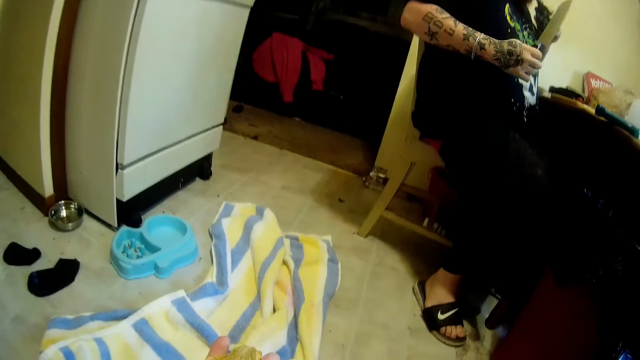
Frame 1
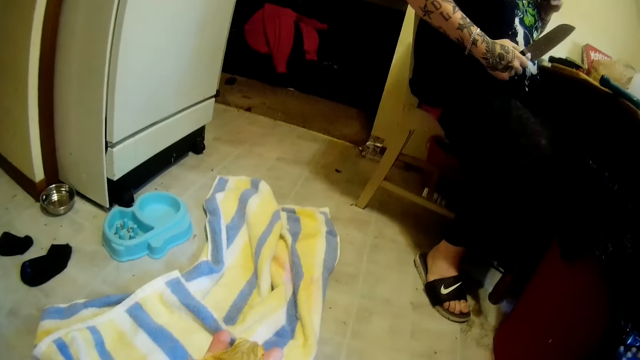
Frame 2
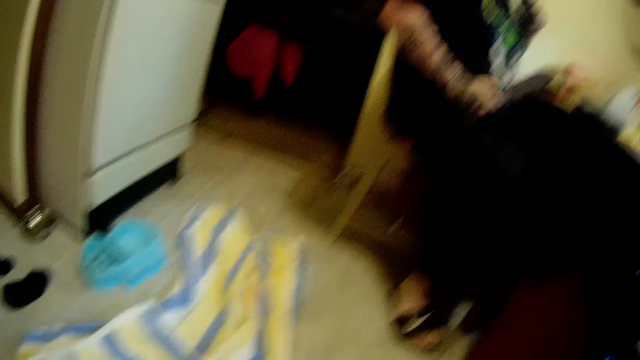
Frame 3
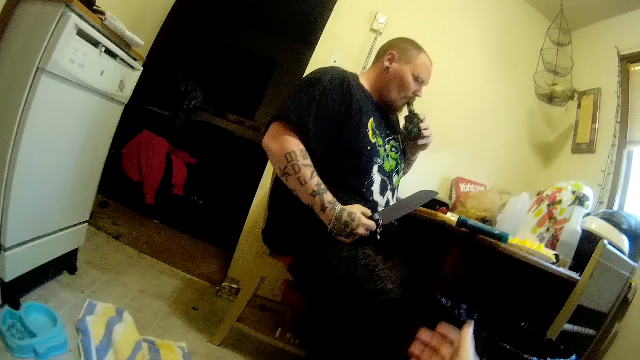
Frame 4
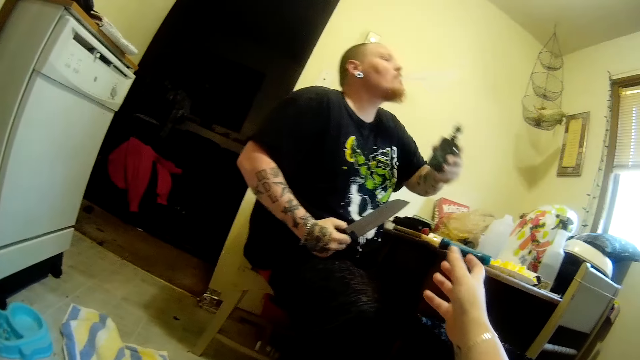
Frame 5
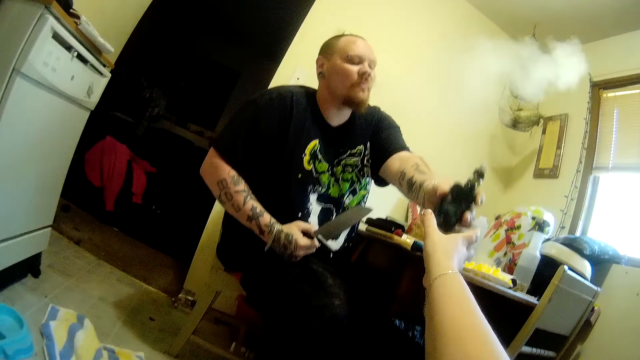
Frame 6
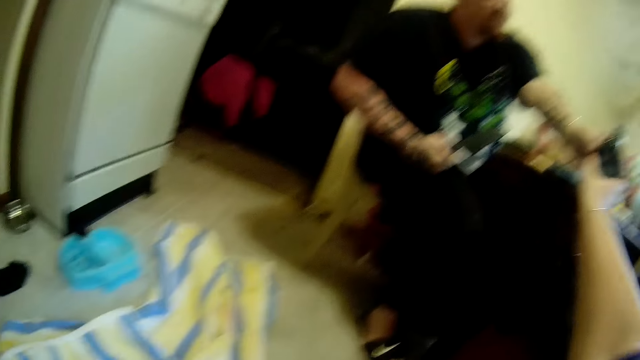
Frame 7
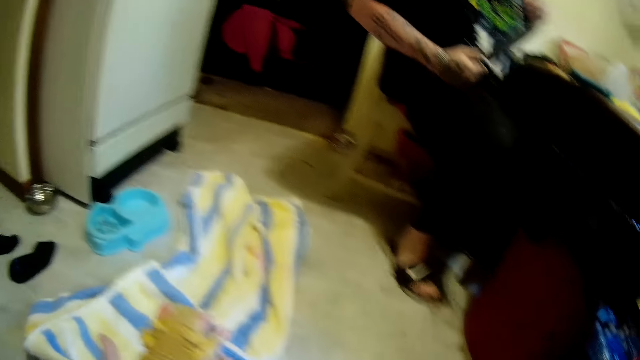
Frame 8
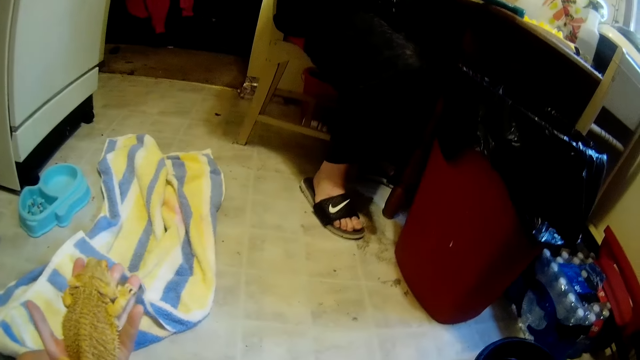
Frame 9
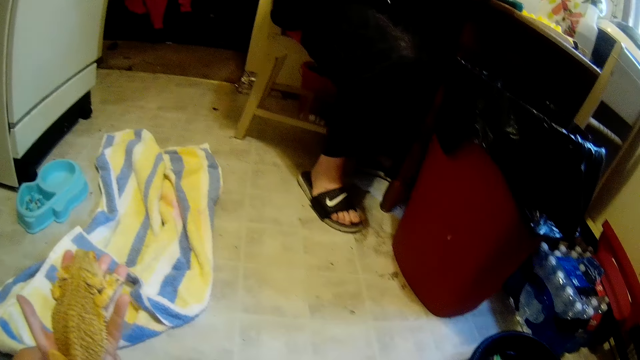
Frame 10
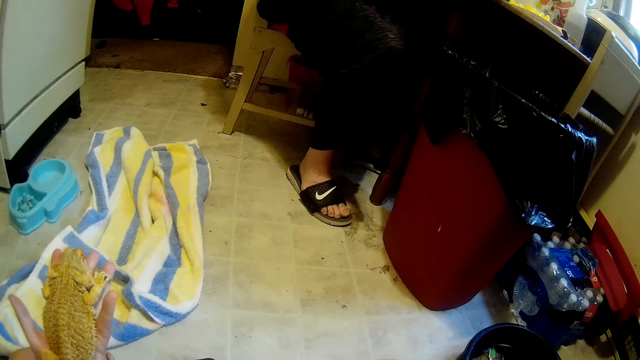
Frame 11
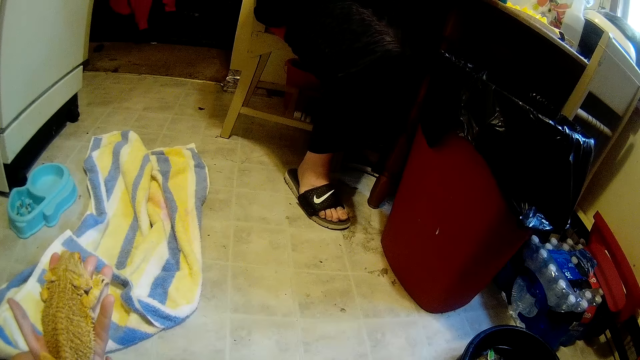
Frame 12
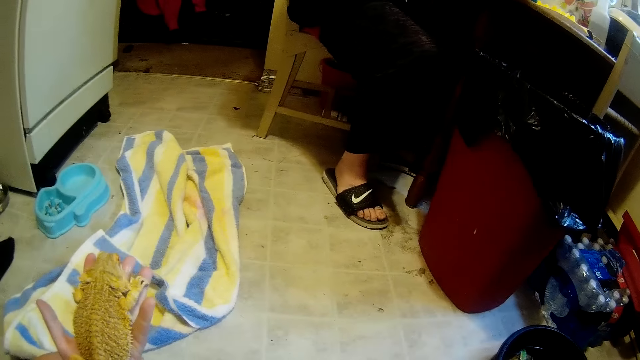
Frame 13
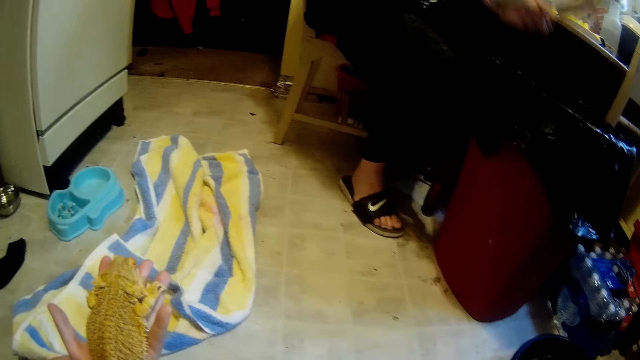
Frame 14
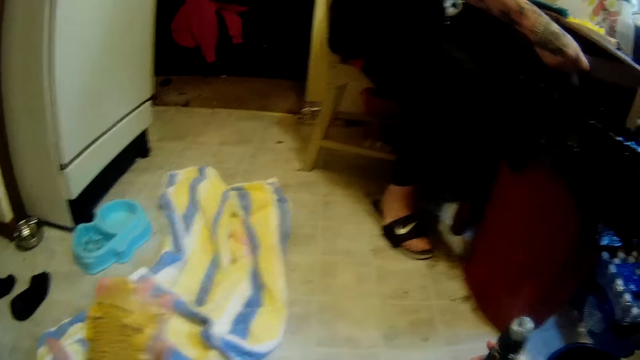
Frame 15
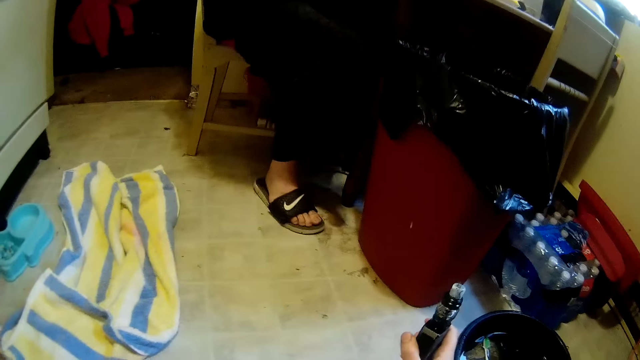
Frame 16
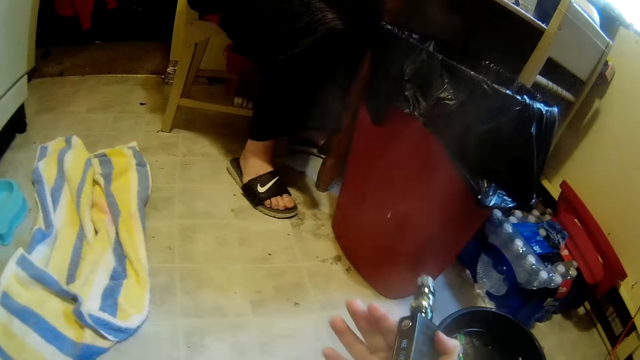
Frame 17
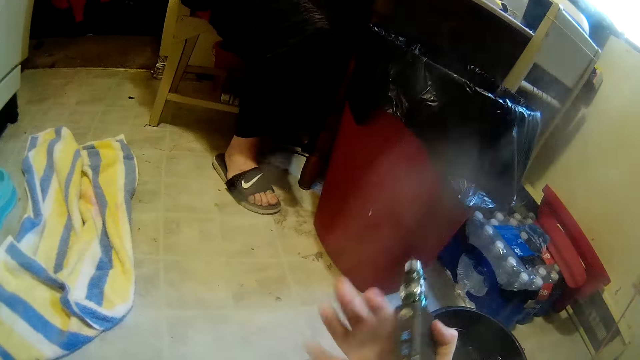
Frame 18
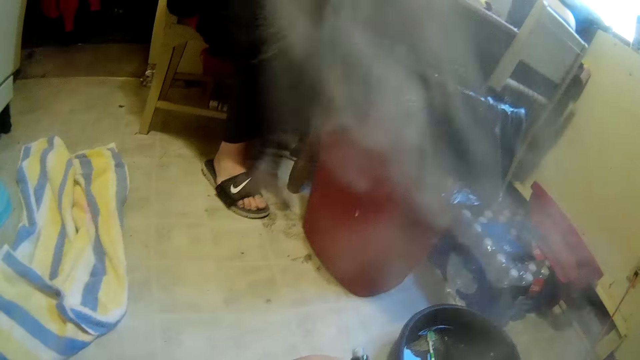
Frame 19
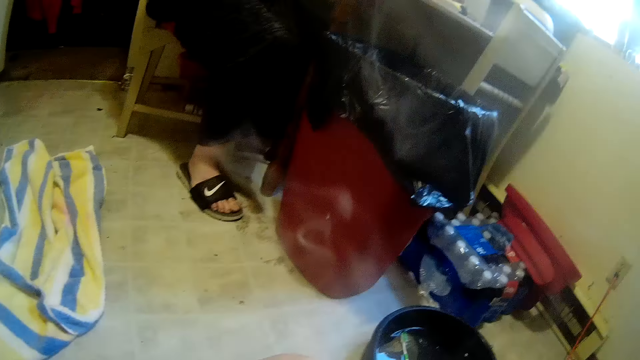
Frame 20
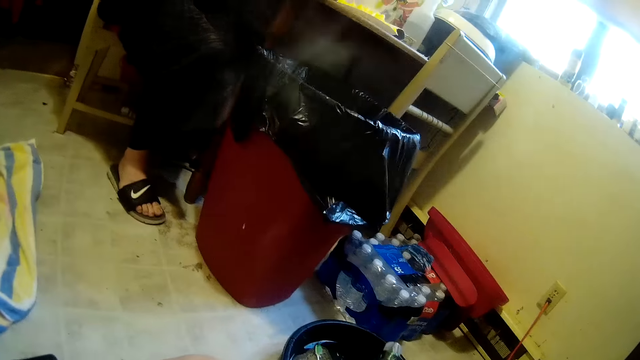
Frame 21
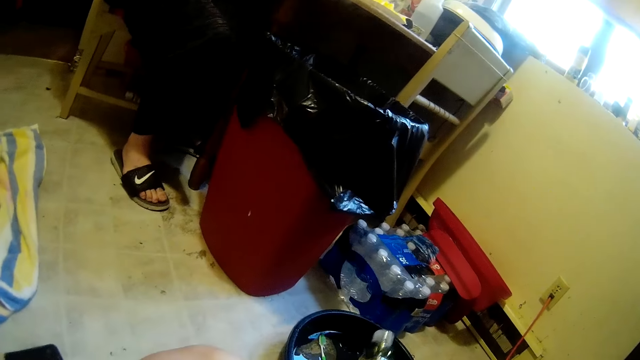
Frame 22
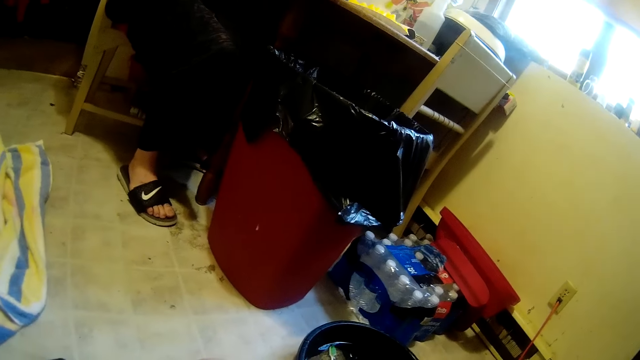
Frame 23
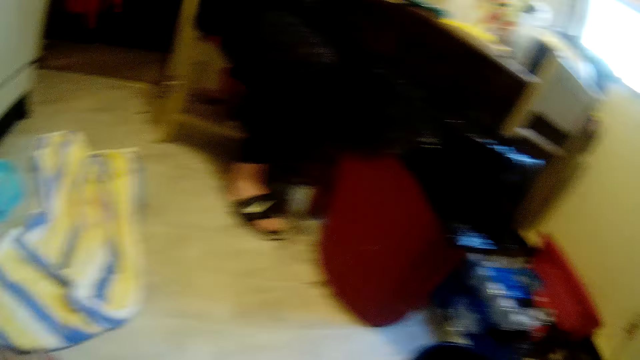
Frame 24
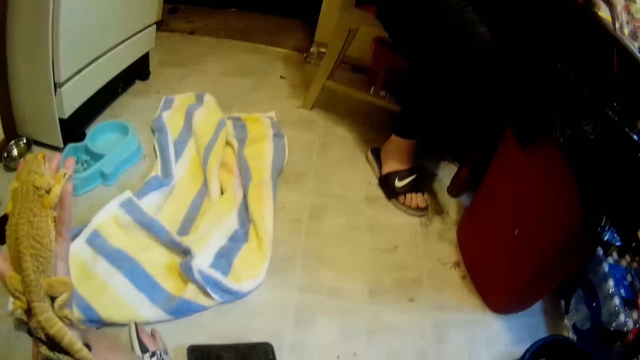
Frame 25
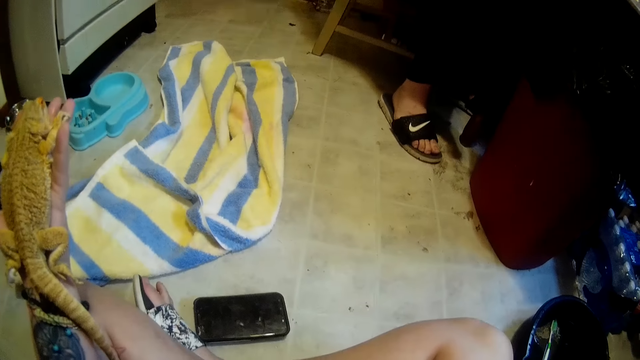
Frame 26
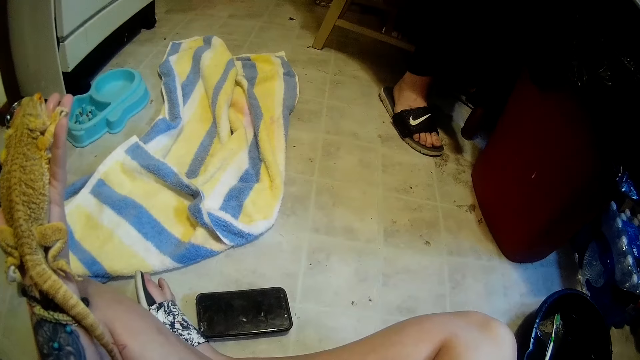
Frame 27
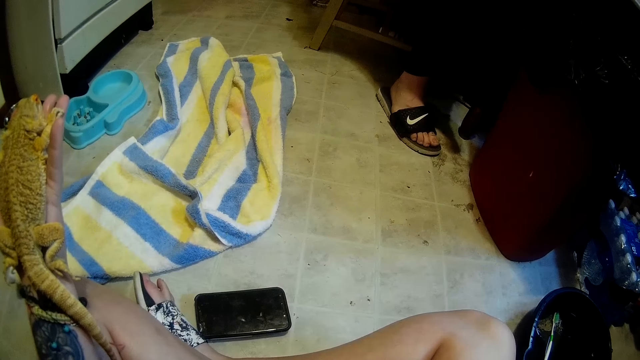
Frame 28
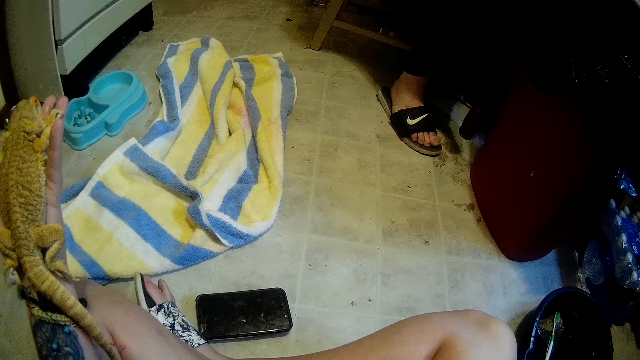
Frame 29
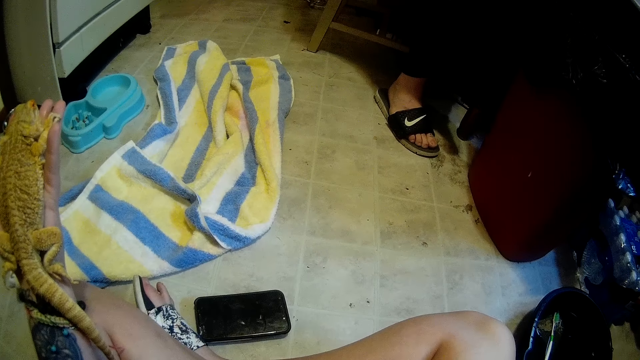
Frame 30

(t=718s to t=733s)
A man smokes a vape. The camera wearer collects the bottle smoke pipe or vape from the man. She smokes the pipe in her right hand. She holds the vape. She holds the lizard.

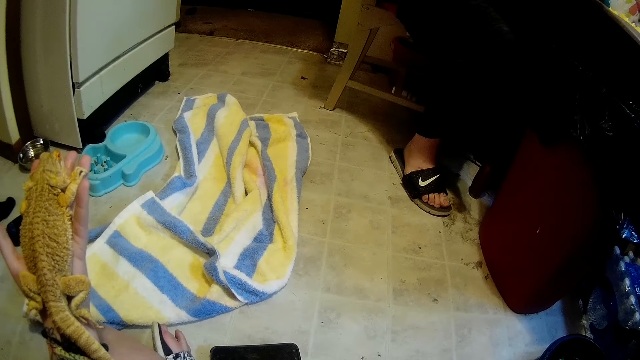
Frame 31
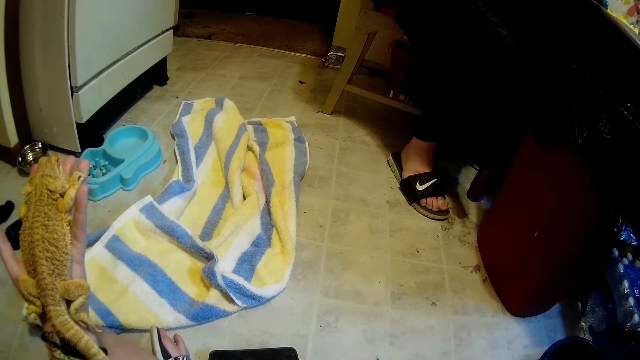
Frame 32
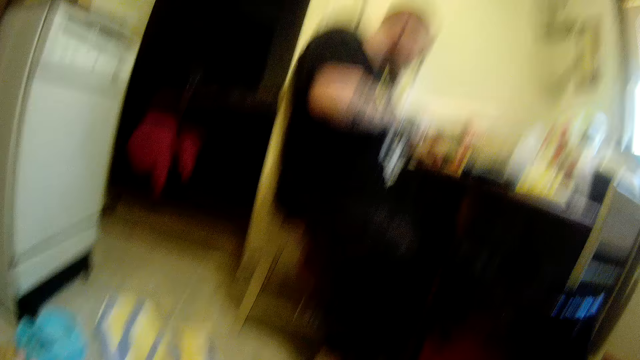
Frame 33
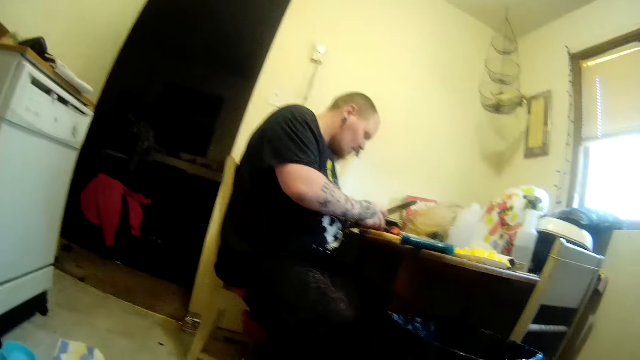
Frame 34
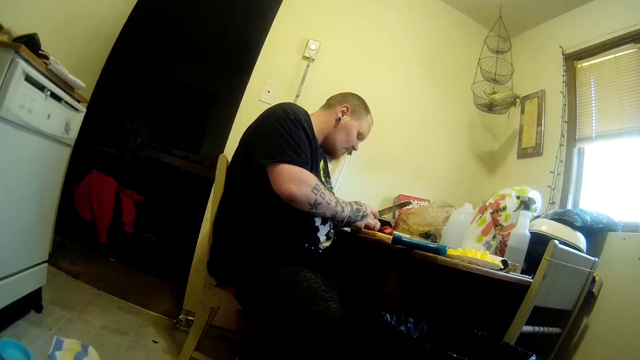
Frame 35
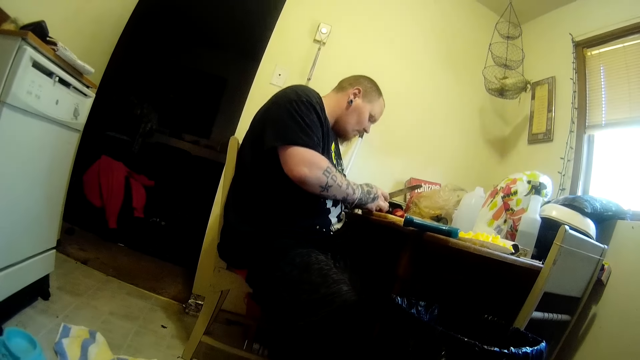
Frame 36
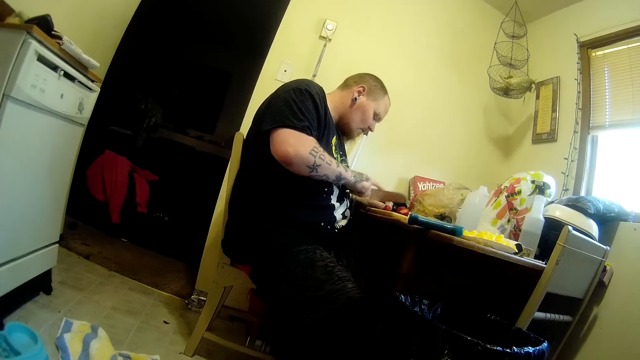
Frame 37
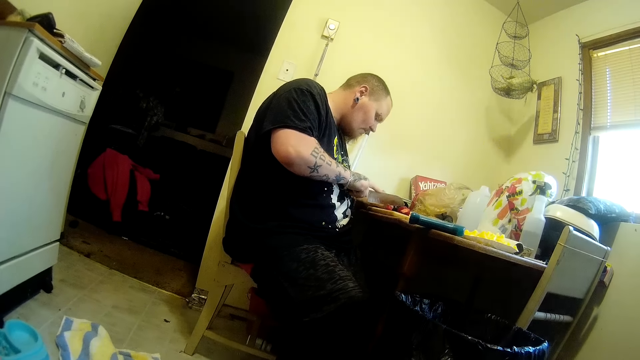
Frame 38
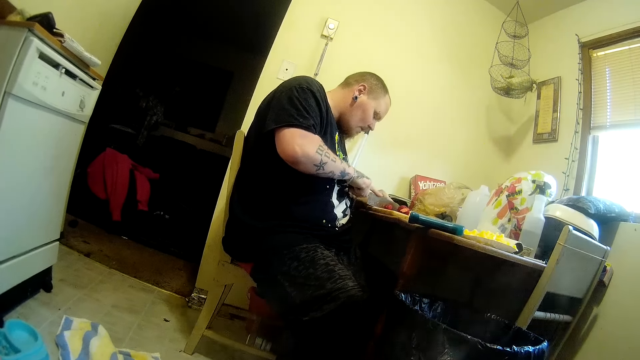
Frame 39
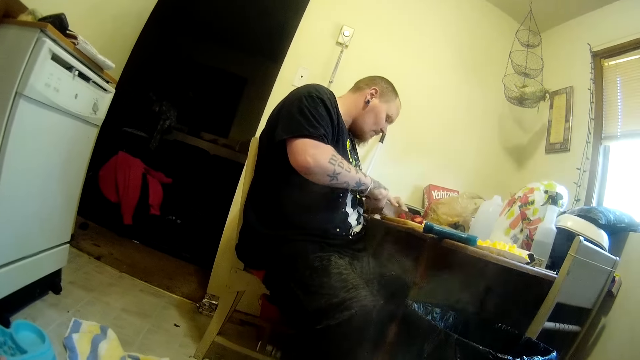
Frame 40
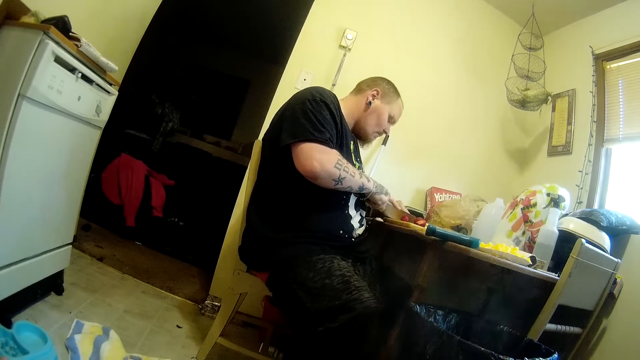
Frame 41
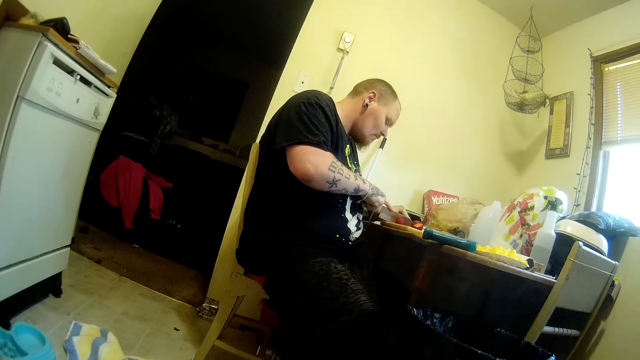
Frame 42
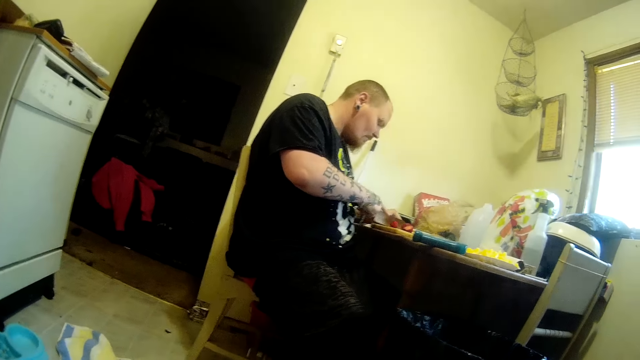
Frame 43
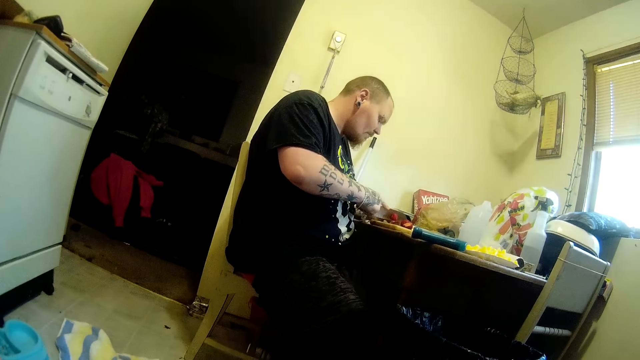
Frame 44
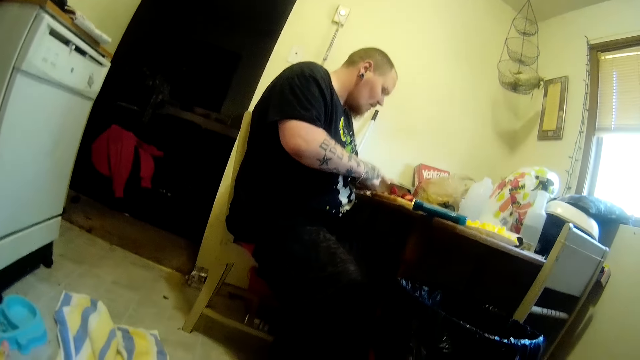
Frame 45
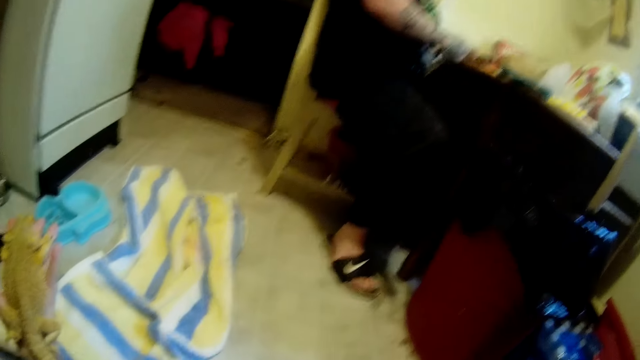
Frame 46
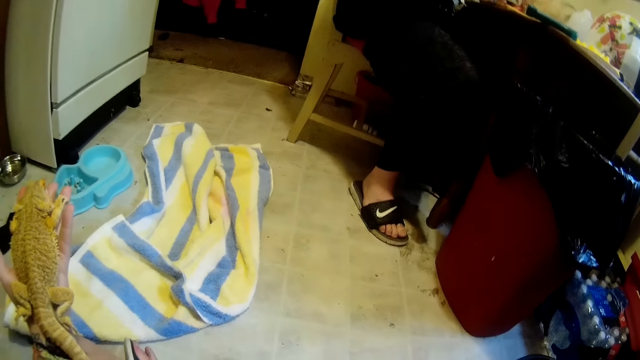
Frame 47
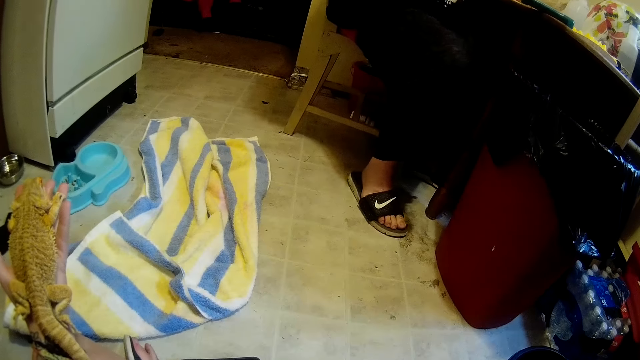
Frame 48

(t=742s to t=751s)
A man holds a knife and cuts the strawberry.
